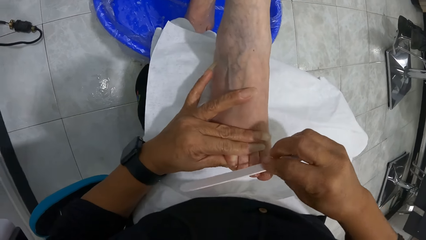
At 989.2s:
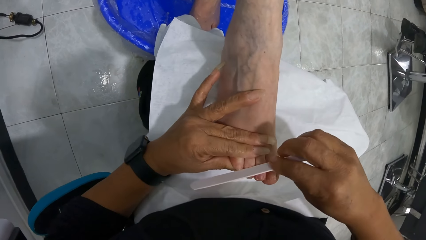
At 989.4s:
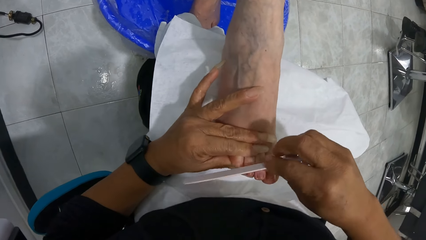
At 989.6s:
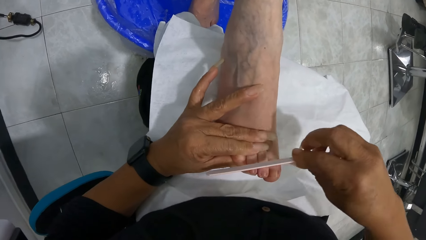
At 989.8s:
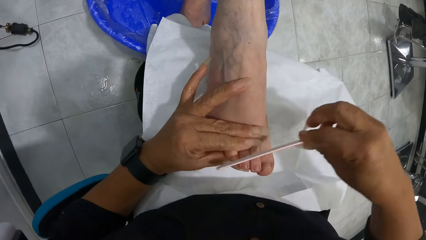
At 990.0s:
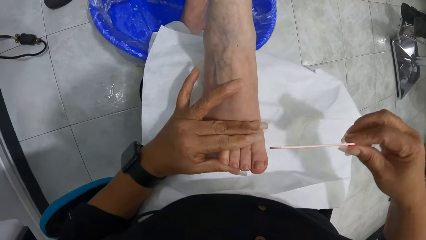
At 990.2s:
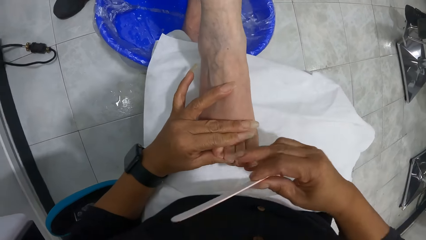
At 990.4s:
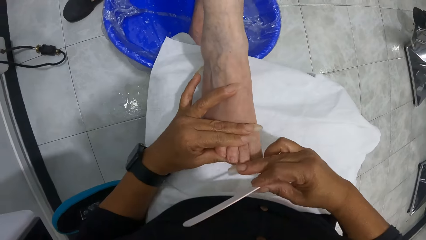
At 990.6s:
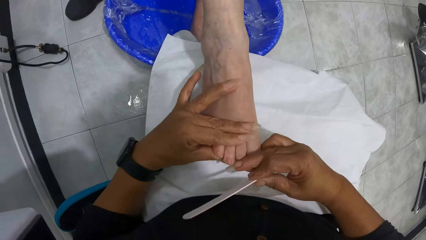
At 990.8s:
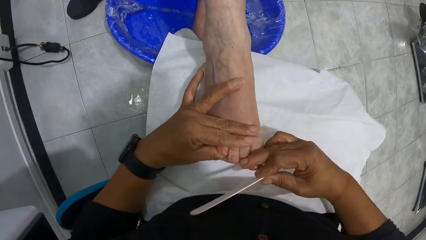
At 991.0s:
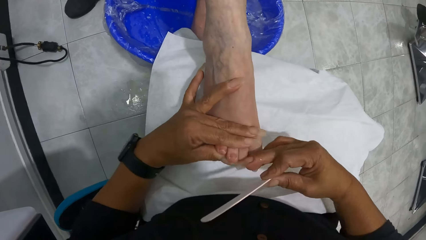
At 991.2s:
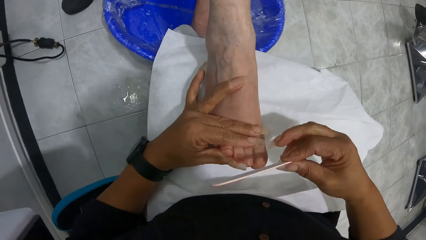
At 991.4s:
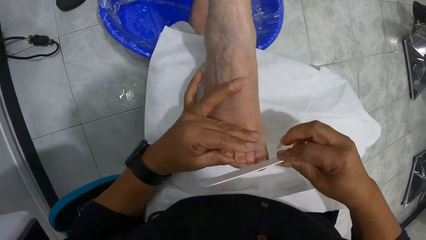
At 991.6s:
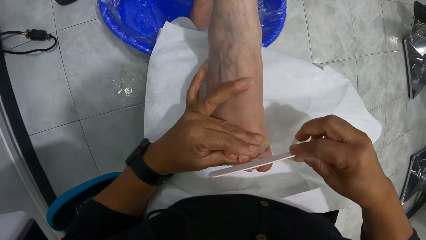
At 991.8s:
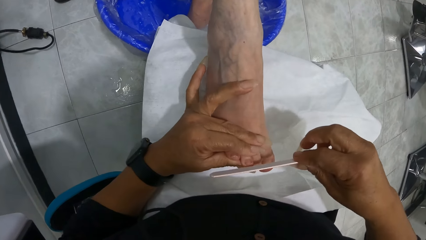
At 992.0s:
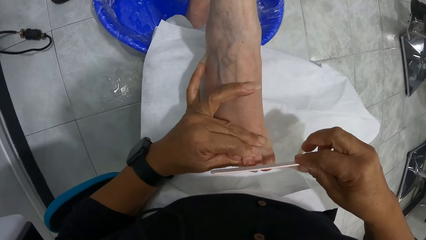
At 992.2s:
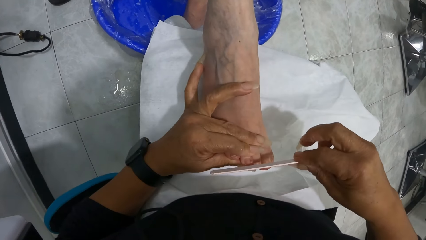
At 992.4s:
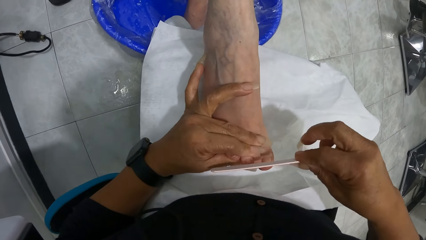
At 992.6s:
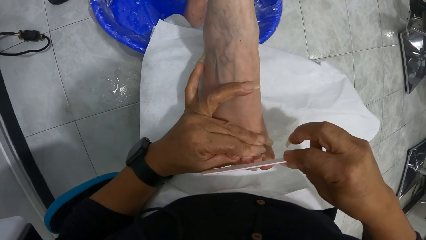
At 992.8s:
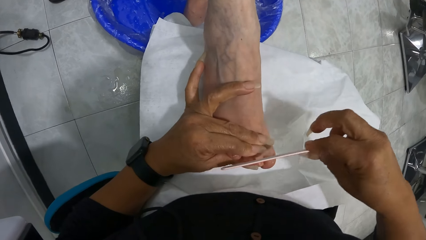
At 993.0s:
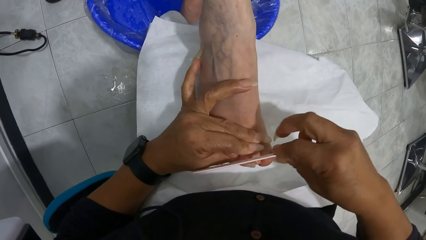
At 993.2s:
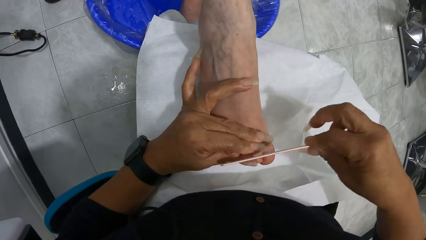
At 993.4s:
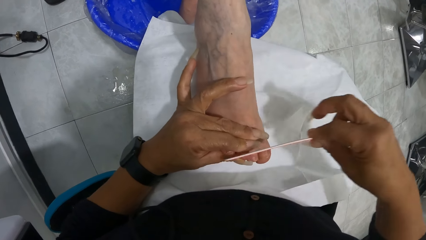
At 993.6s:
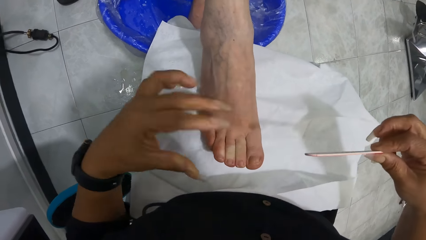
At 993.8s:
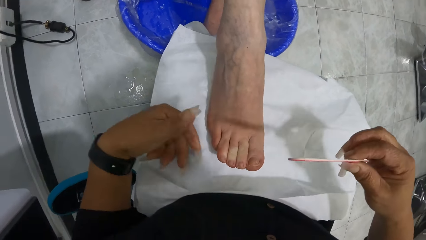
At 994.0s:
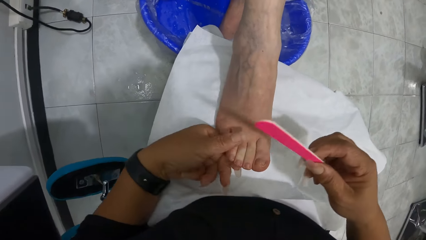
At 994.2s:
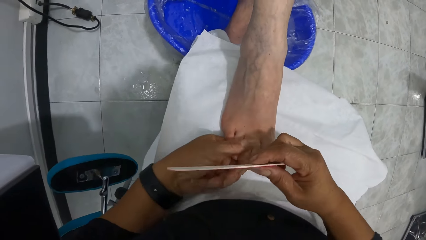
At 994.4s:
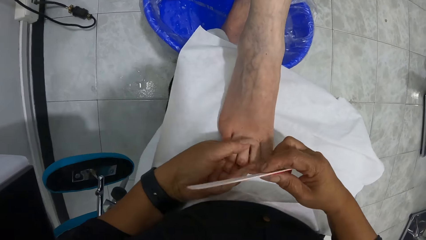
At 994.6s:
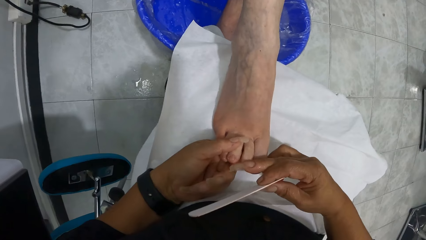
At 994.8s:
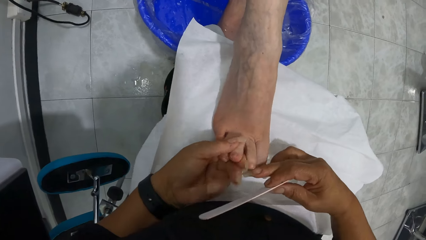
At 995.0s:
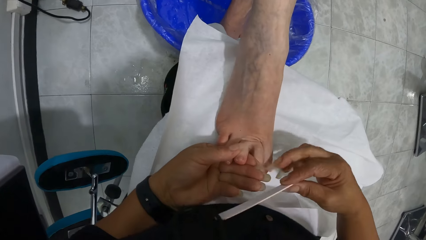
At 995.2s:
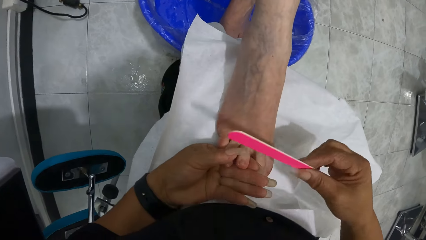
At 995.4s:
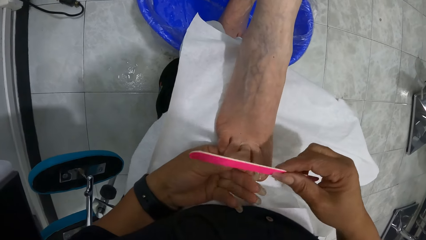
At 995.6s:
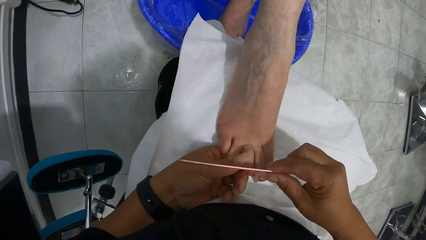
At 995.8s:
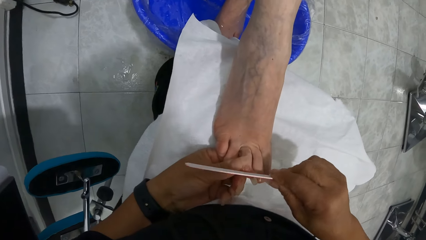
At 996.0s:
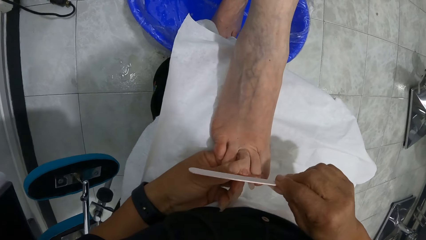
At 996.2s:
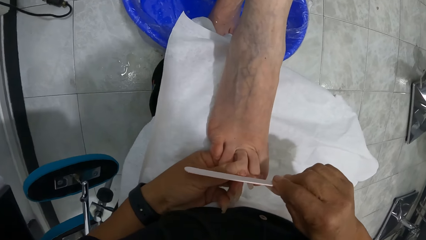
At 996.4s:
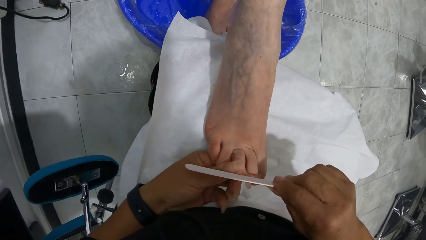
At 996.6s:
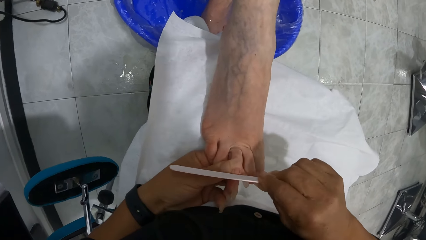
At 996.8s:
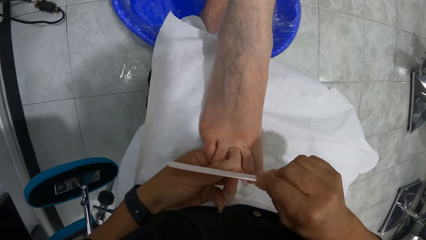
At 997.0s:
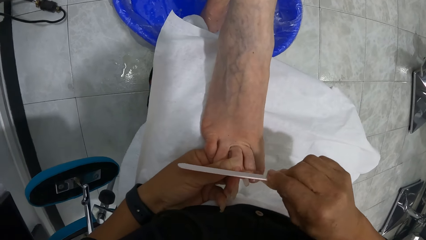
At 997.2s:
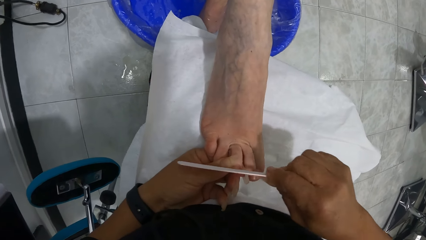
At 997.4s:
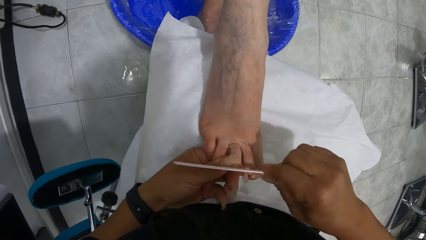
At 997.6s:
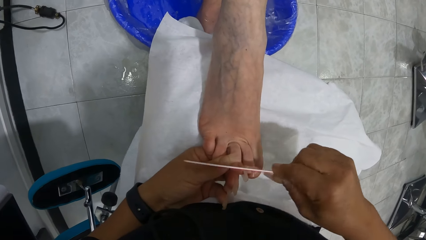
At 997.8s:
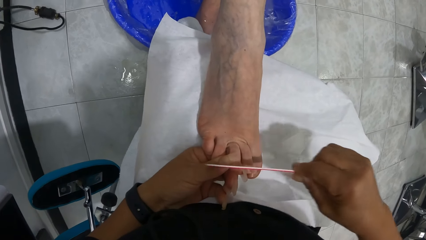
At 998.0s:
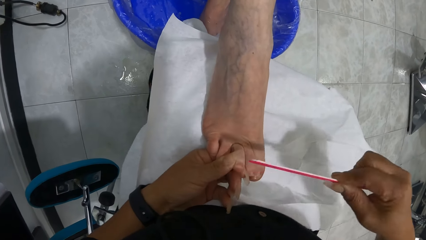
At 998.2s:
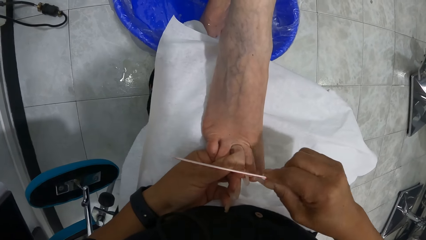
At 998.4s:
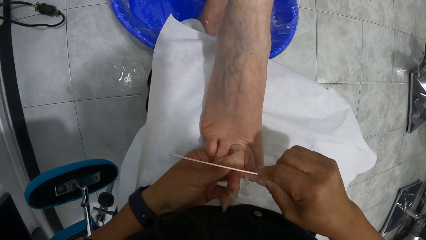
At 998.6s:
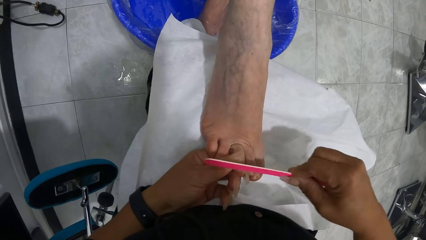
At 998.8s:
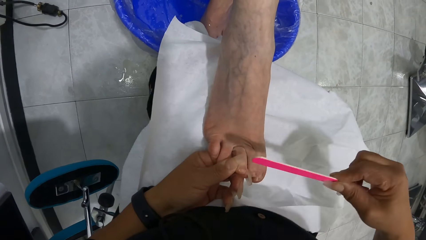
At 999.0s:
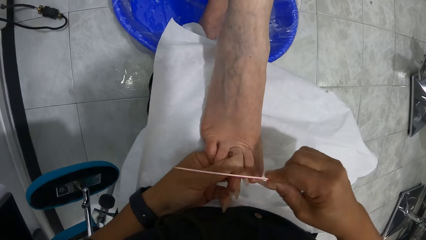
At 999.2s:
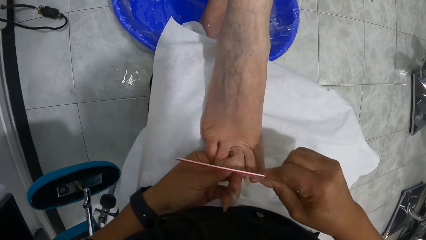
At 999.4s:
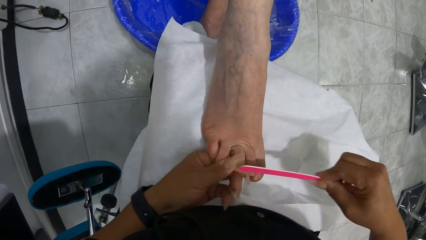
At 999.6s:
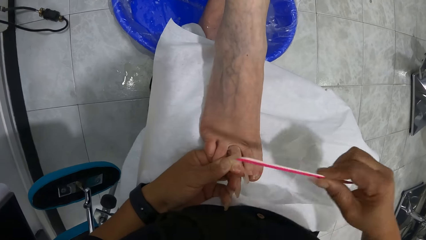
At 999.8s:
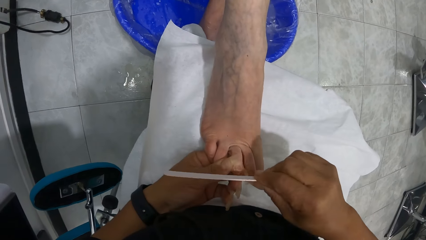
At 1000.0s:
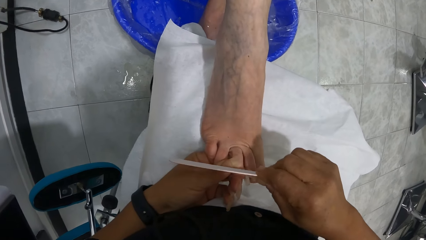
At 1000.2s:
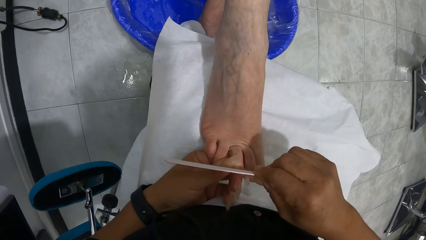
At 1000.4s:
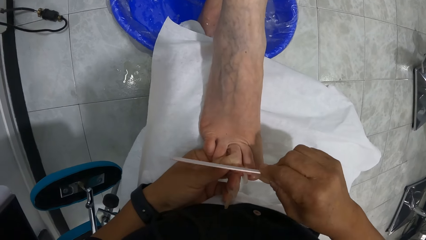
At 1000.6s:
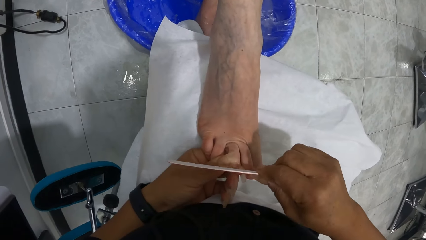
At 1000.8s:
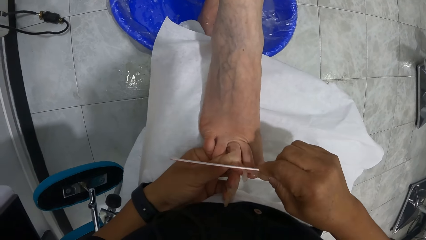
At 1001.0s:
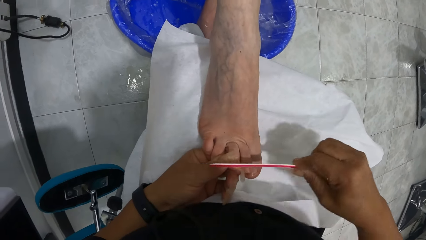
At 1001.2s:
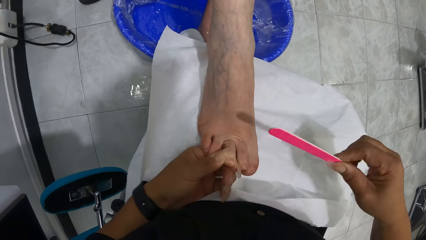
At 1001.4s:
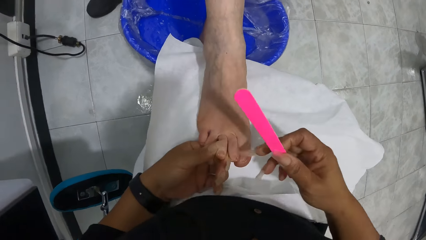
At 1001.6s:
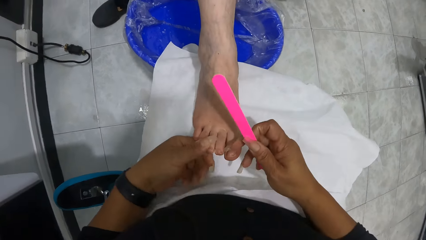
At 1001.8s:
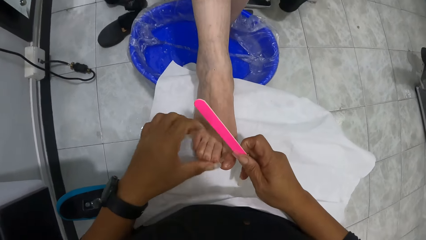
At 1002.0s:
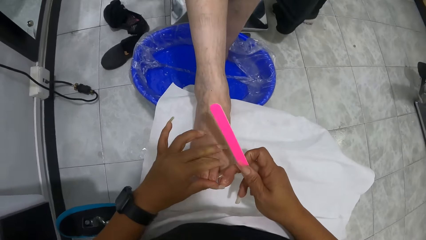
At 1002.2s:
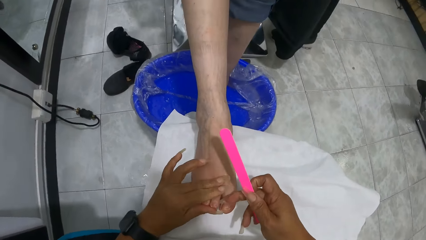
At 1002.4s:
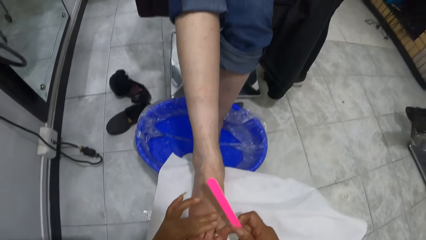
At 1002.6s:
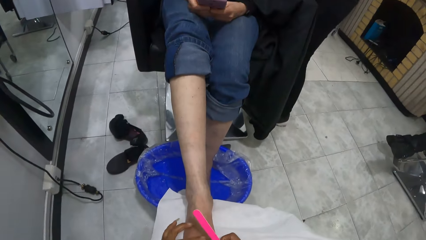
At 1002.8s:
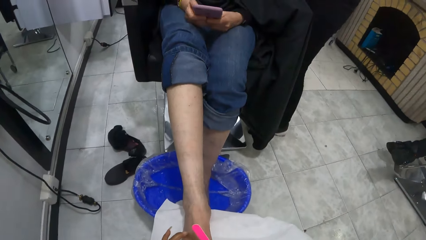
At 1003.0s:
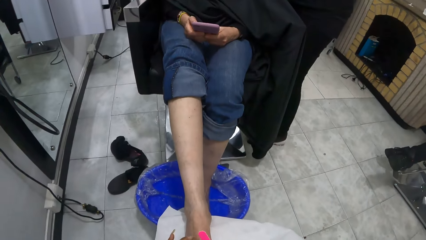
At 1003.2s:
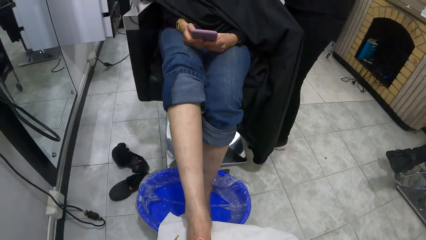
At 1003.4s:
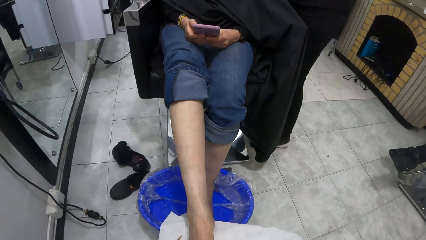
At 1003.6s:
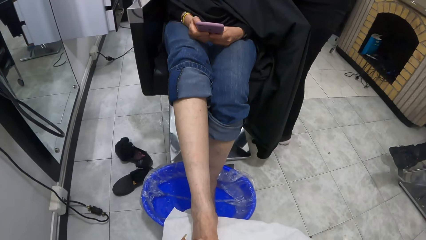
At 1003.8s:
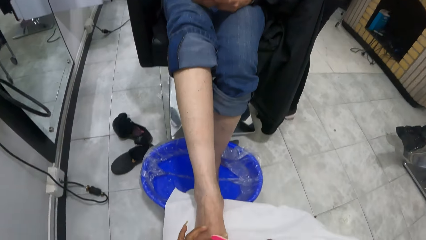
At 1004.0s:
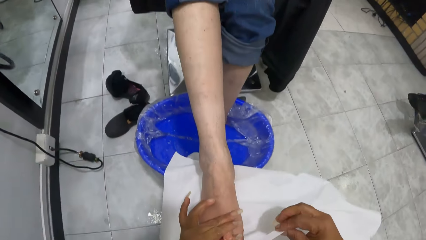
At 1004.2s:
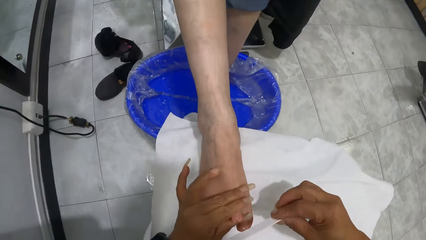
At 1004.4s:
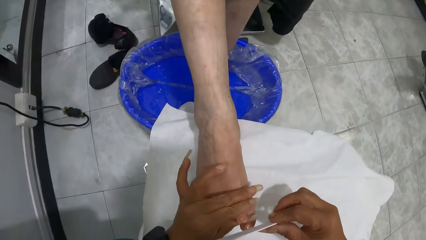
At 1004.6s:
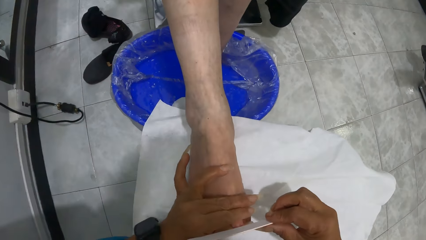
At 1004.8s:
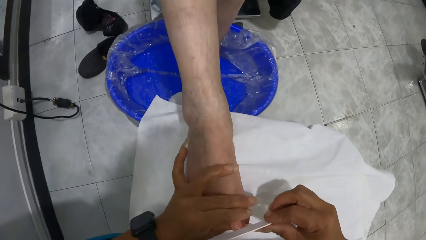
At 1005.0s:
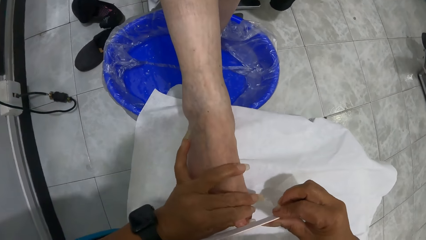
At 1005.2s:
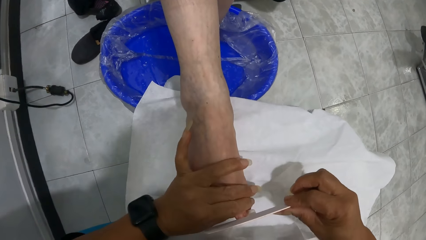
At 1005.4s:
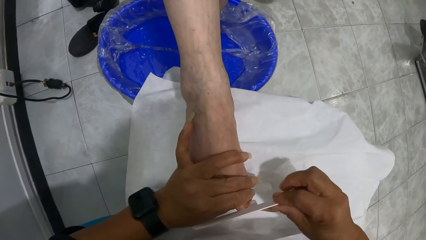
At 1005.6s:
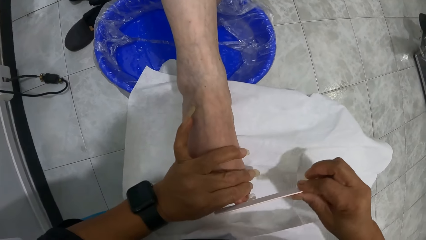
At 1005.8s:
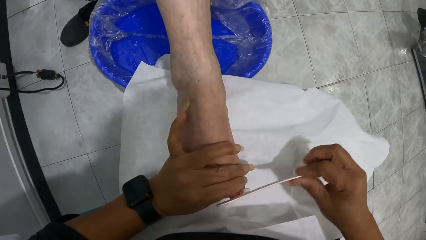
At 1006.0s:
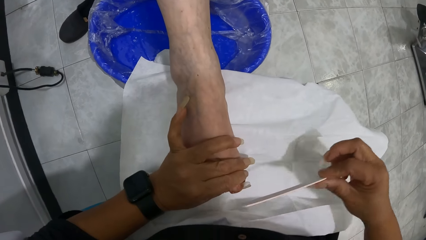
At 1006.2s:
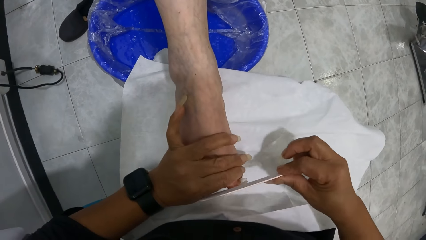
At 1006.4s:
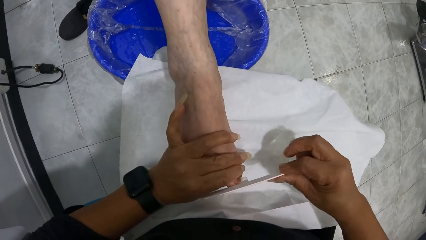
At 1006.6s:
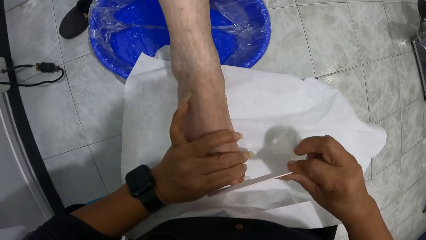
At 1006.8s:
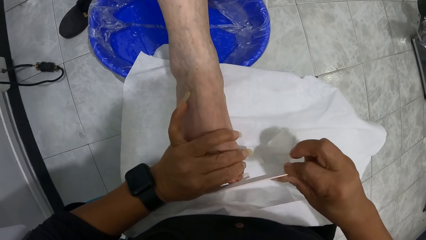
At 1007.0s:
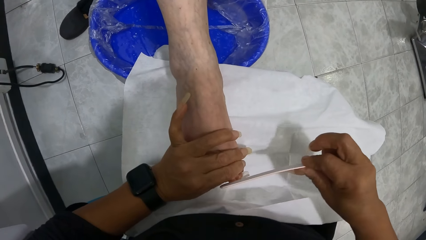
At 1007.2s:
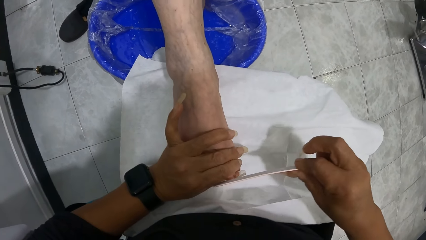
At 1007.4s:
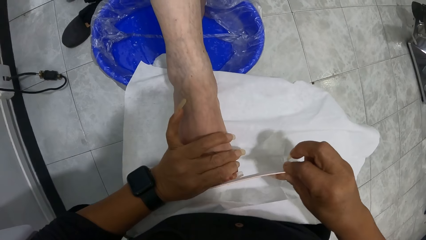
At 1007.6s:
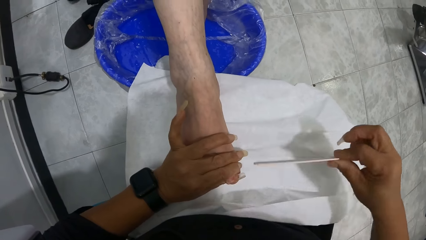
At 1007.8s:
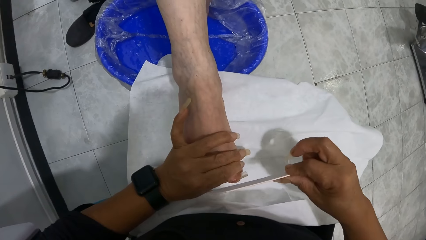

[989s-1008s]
The camera wearer holds a toe with her left hand. She moves the toes with her right hand. She files the toe with the nail file in her right hand. She lifts the nail file from the right foot of the woman with her right hand. She lifts her left hand from the right foot of the woman. She holds the toe of the woman with her left hand. She moves the toes of the woman with her right hand. She files the toe with the nail file in her right hand. She lifts the nail file from the right foot of the woman with her right hand. She moves the toes of the woman with her right hand. She holds a toe of the woman with her left hand. The woman operates the phone with both hands. The camera wearer files the toe with the nail file in her right hand.
